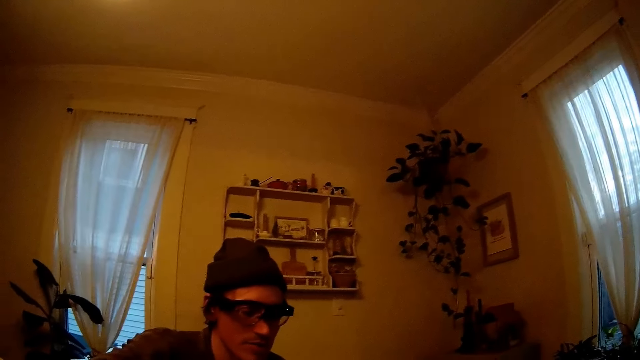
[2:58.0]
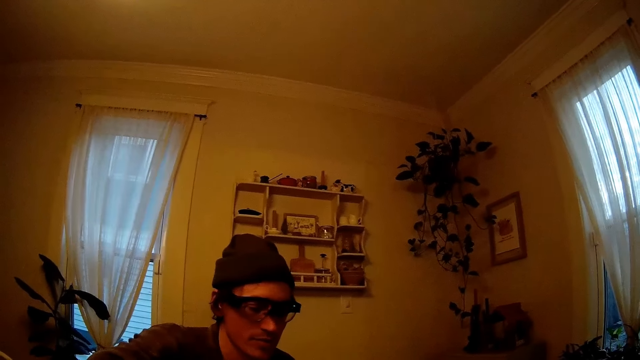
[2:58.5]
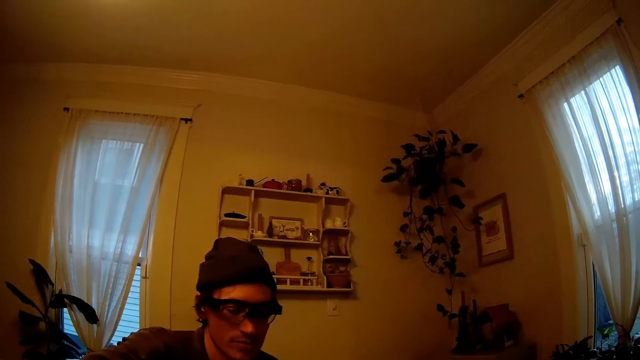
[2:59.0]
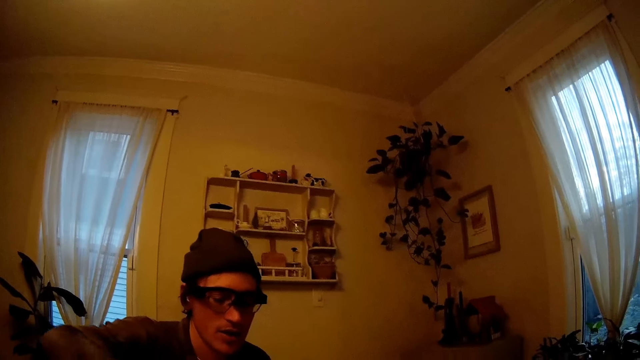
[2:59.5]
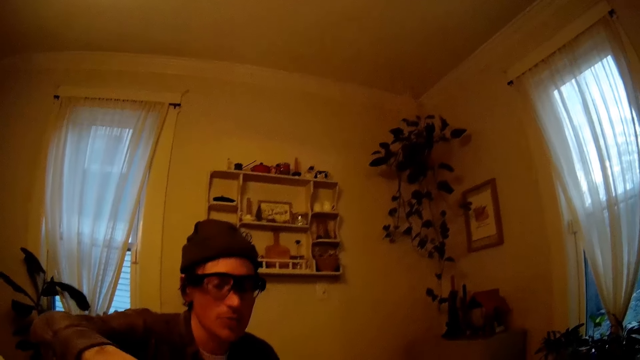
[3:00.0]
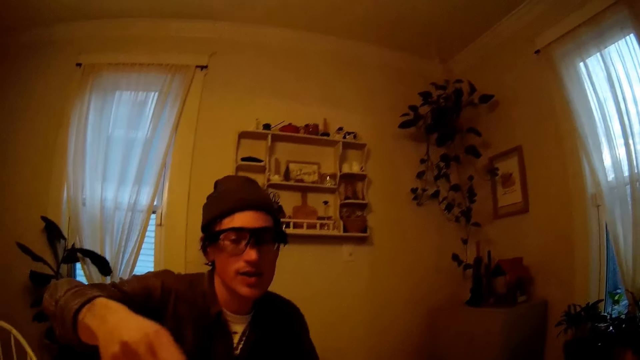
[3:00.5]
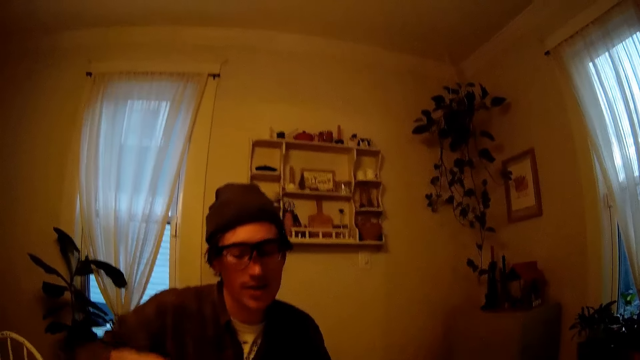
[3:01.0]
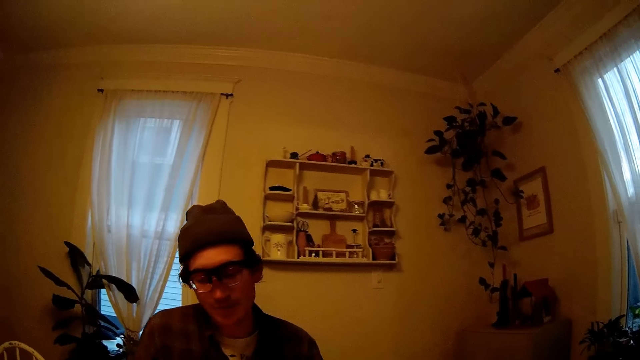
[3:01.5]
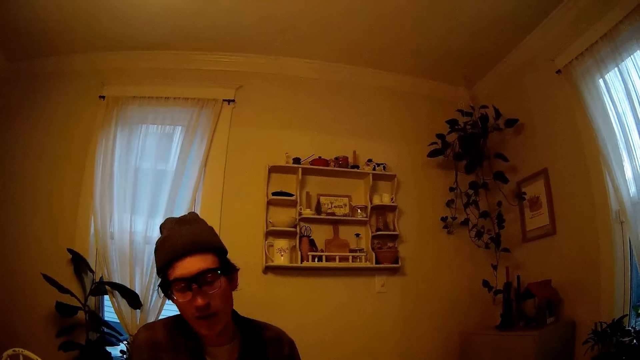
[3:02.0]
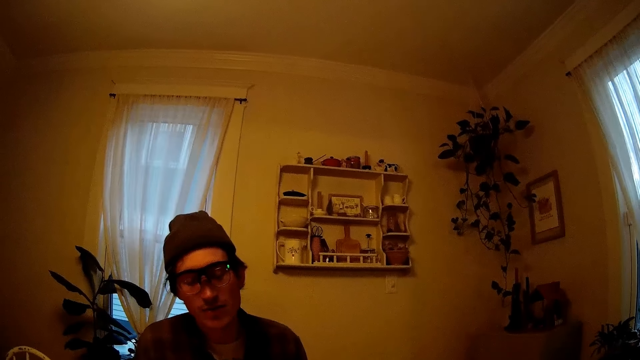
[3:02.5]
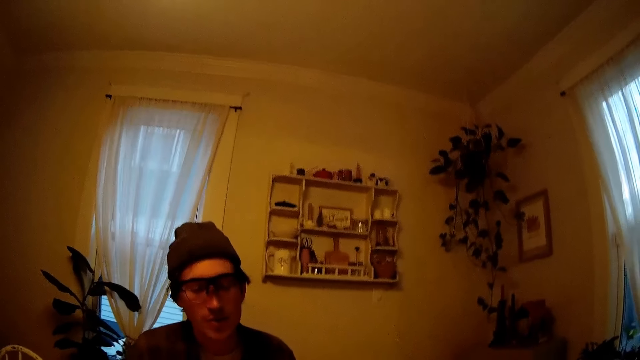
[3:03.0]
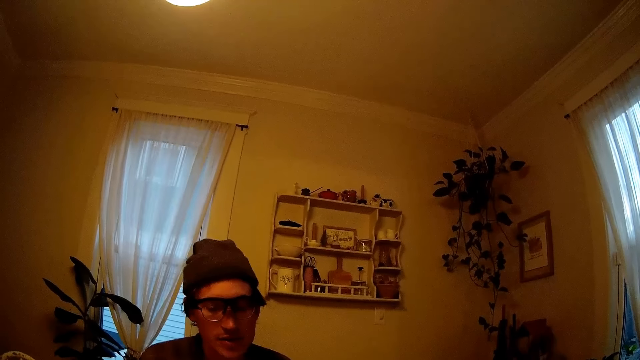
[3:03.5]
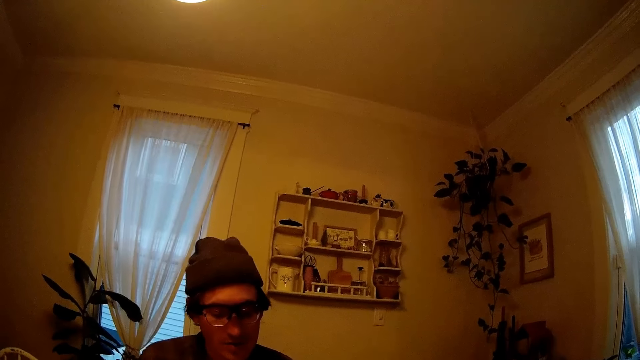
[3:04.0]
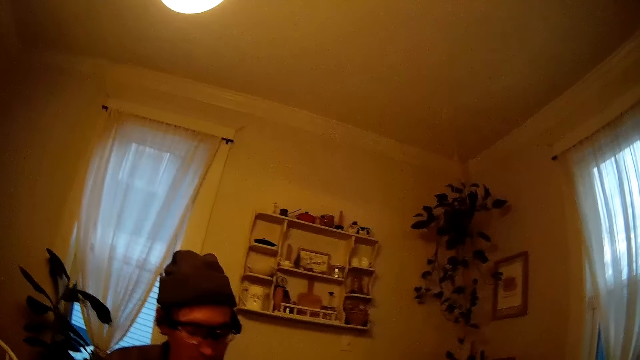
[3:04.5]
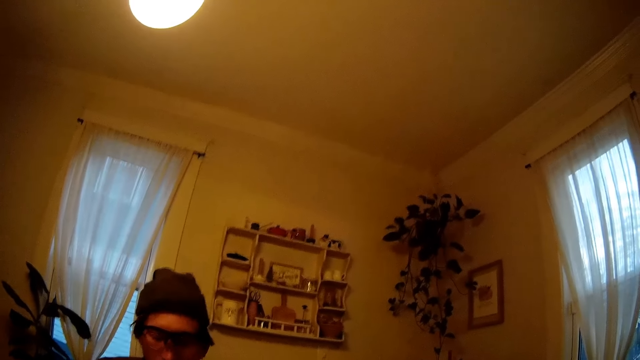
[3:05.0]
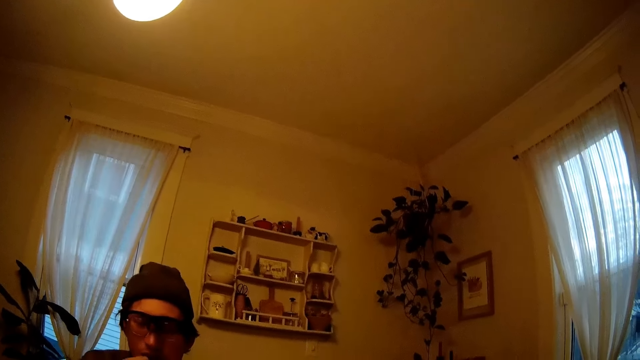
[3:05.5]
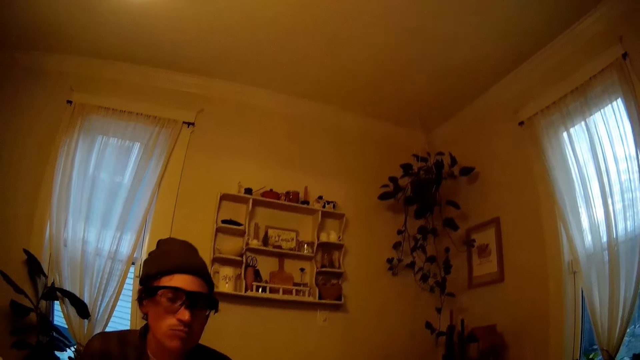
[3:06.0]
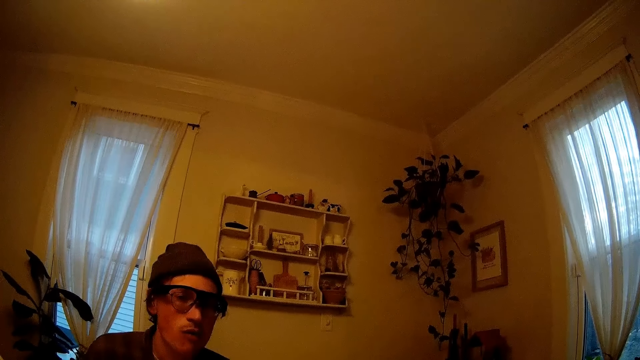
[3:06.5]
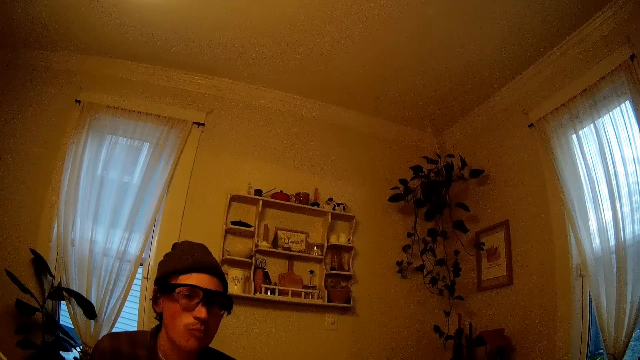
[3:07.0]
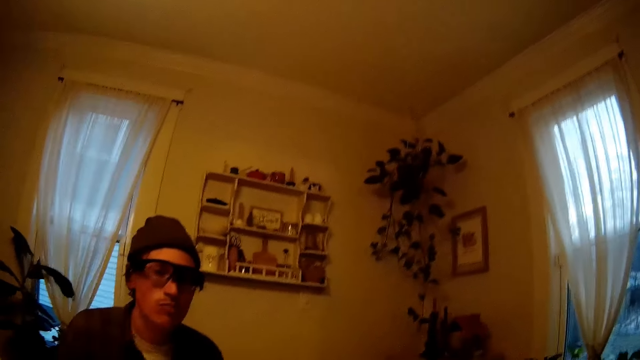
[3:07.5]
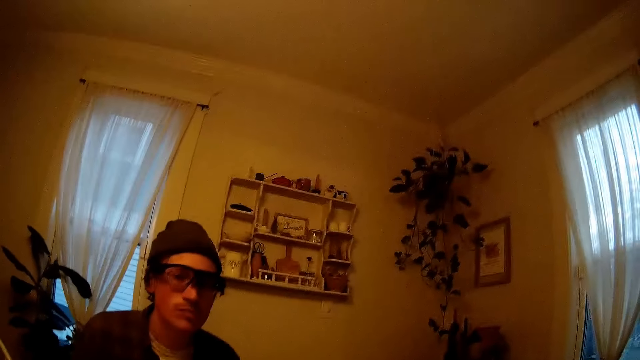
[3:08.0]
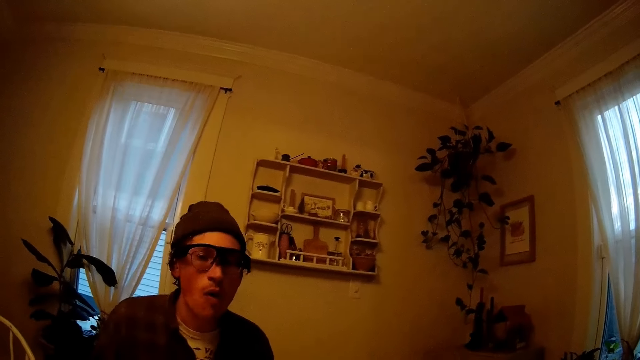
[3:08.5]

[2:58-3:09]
The man eats the chips with his right hand.

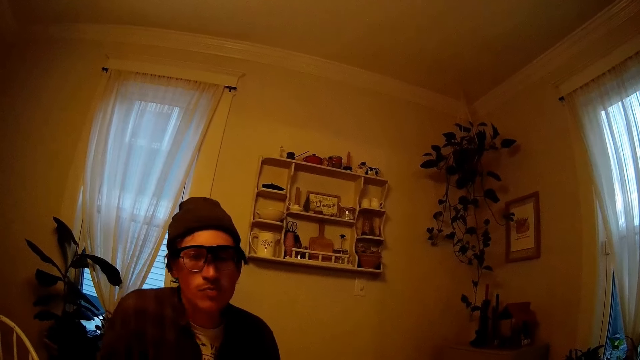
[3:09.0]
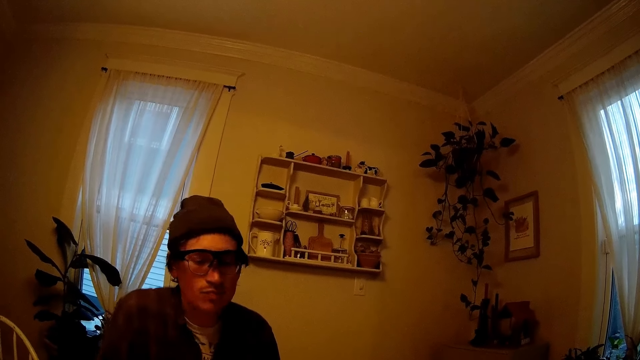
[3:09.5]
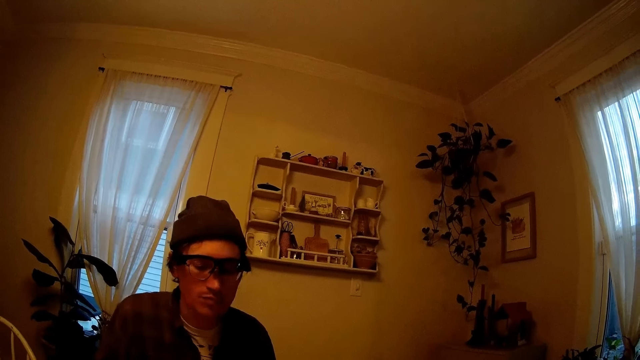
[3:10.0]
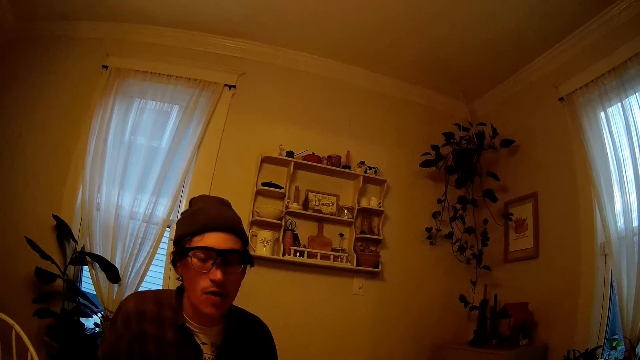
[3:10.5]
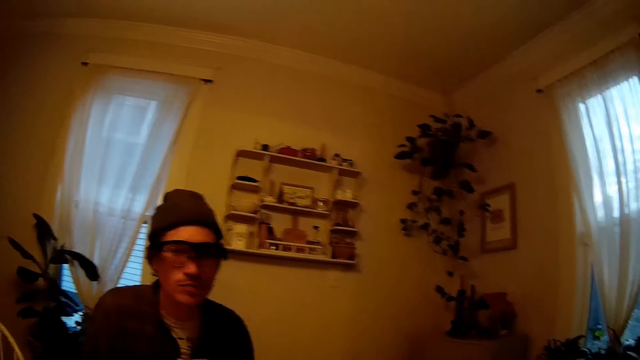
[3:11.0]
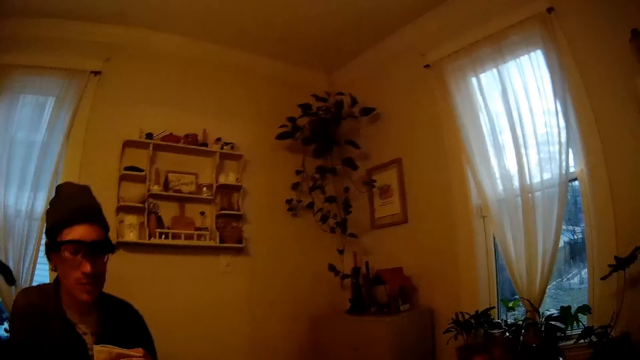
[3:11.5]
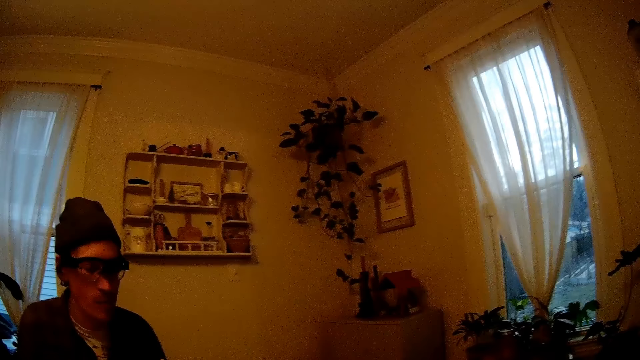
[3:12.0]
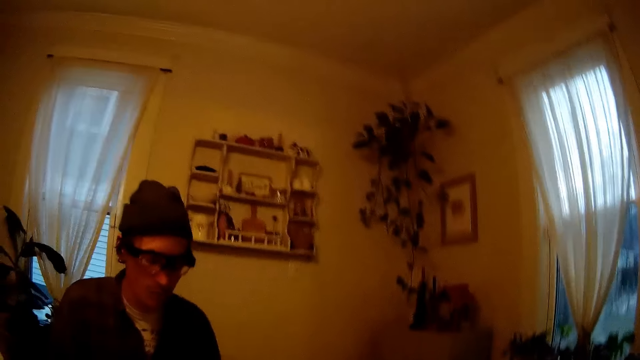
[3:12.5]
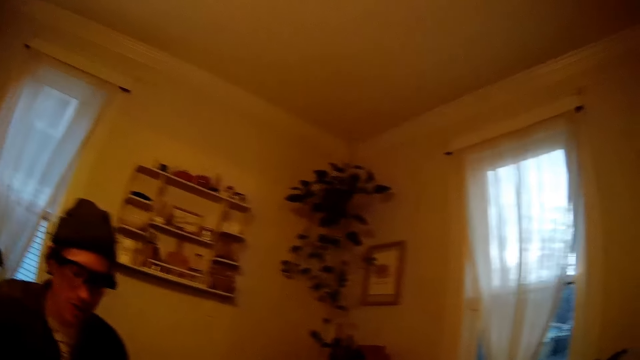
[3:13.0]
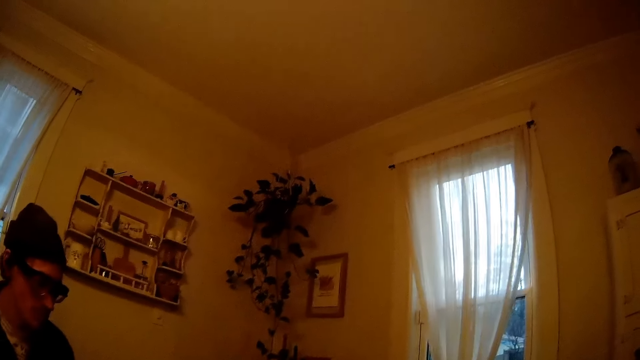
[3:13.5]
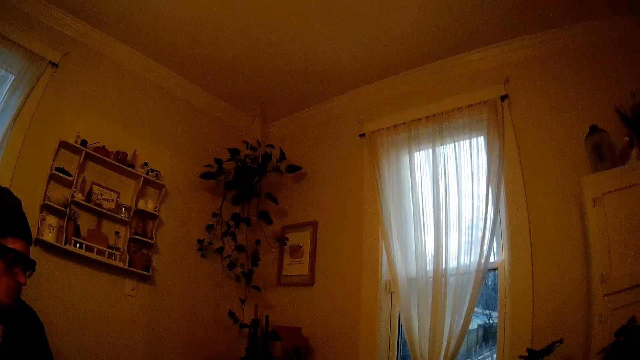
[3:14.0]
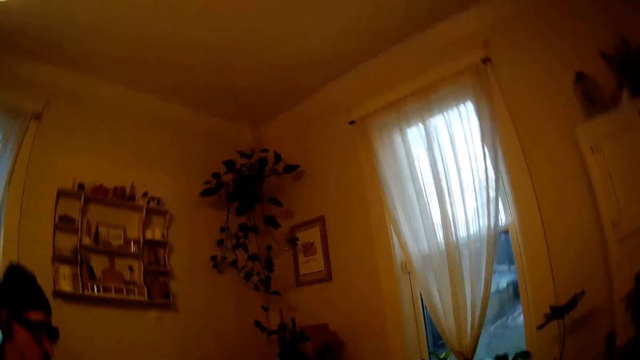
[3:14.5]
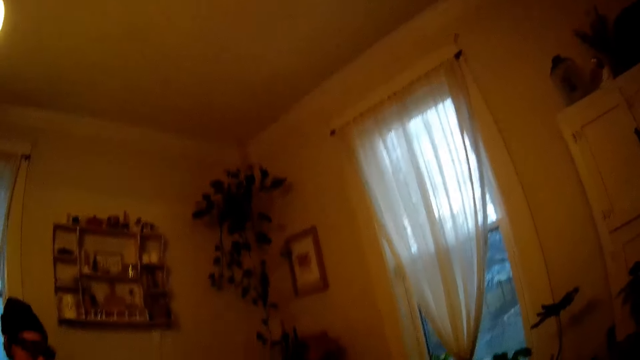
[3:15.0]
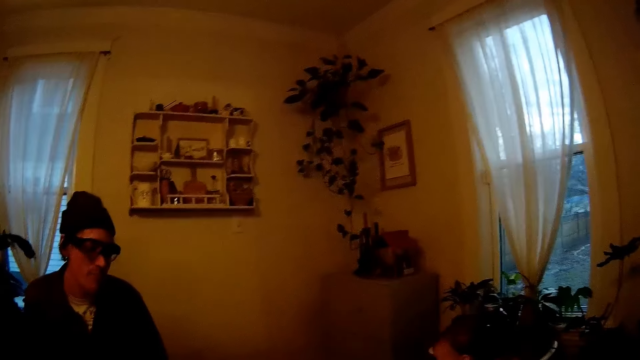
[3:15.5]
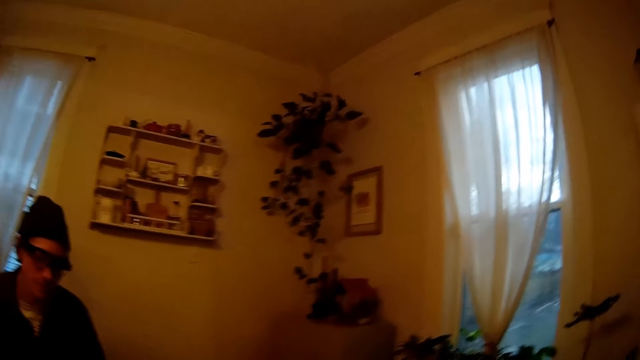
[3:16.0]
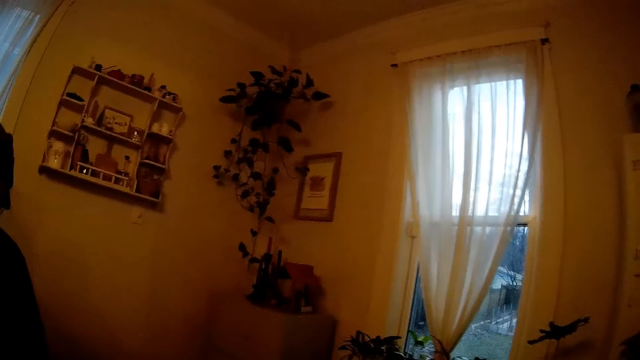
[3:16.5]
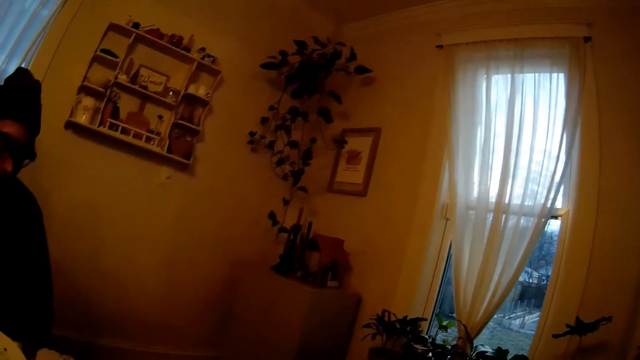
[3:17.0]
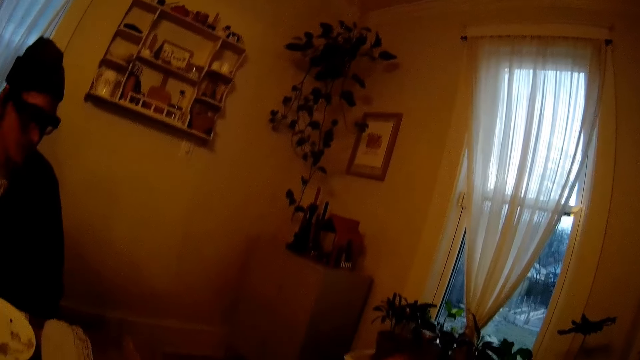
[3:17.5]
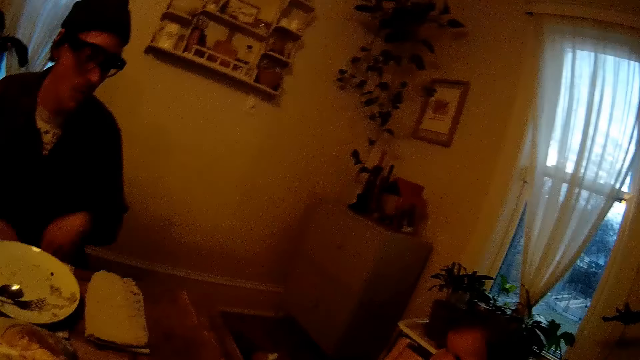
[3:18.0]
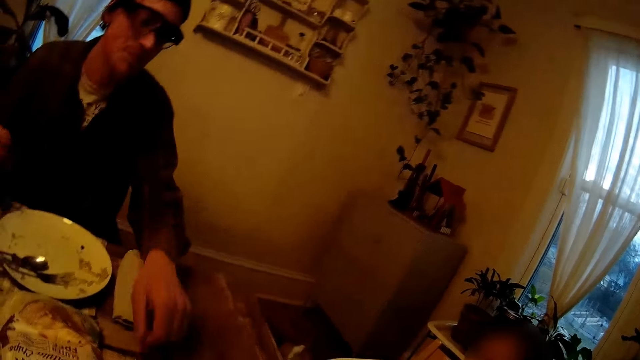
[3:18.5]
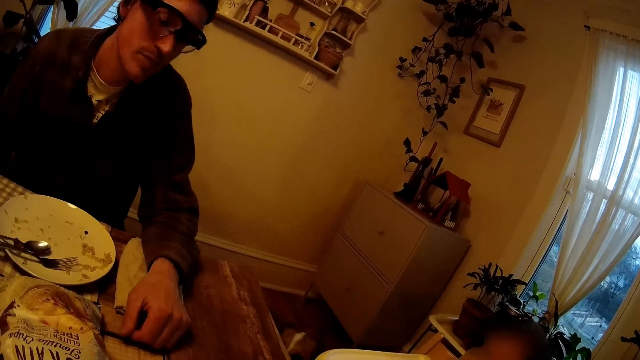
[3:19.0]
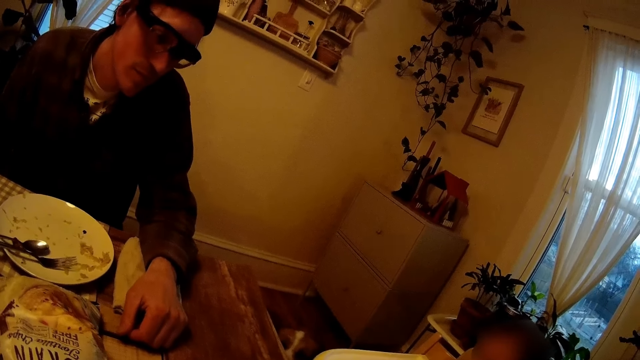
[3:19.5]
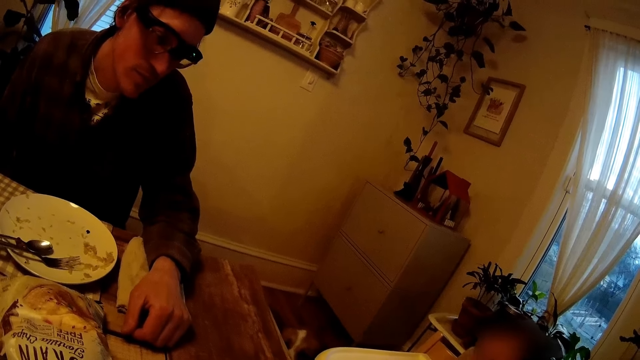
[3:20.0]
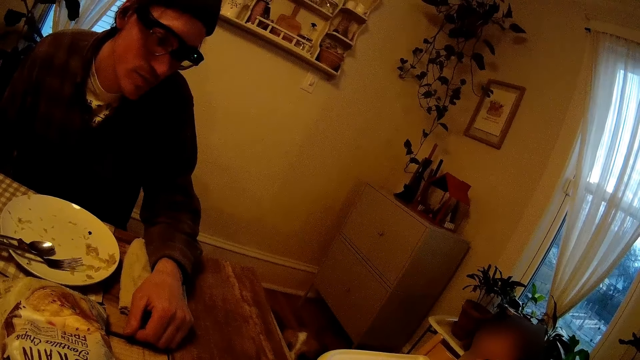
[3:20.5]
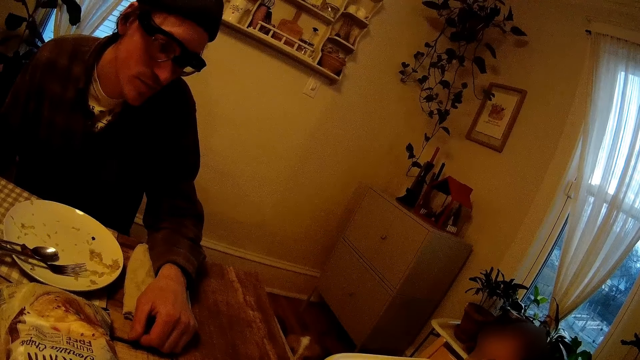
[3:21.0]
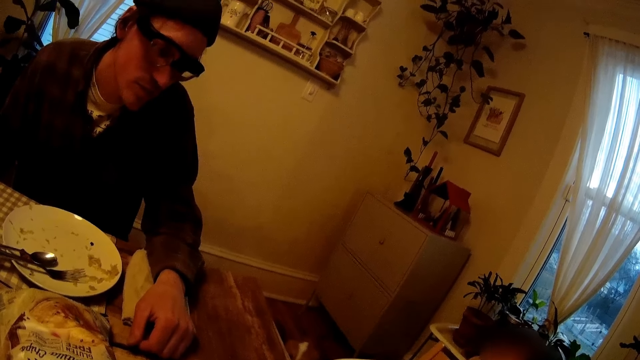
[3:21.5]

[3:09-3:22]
The man holds the napkin with both hands. The camera wearer talks to a baby.
